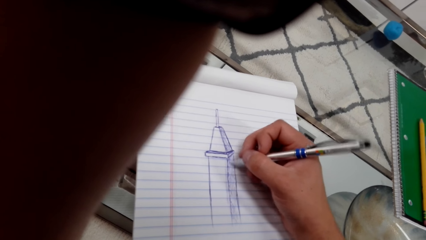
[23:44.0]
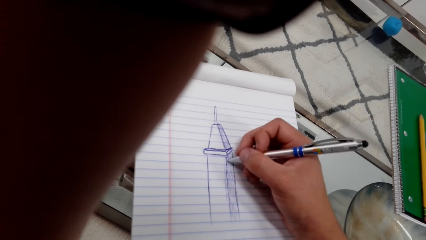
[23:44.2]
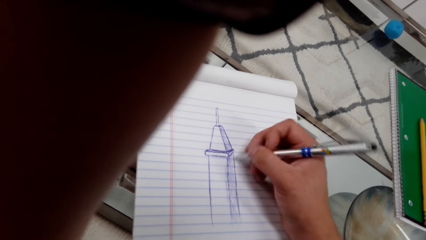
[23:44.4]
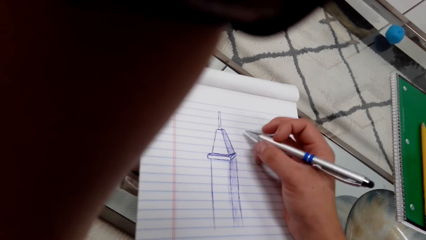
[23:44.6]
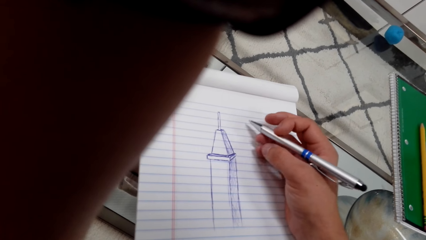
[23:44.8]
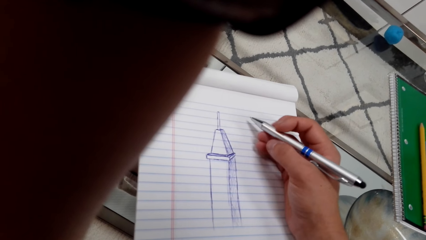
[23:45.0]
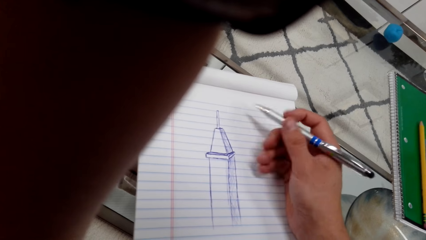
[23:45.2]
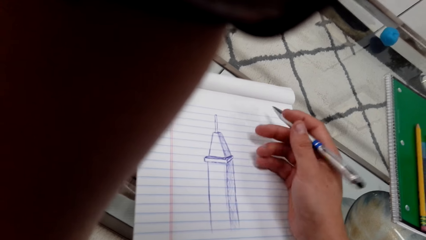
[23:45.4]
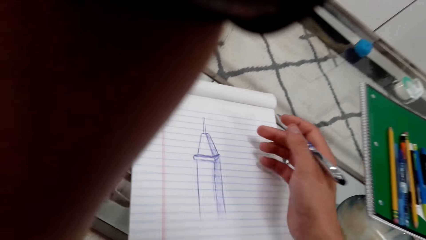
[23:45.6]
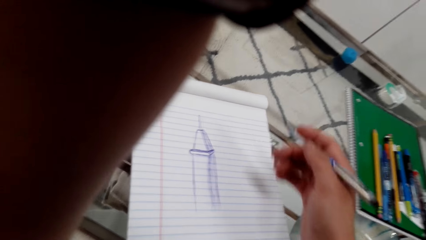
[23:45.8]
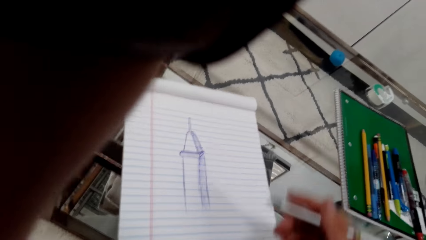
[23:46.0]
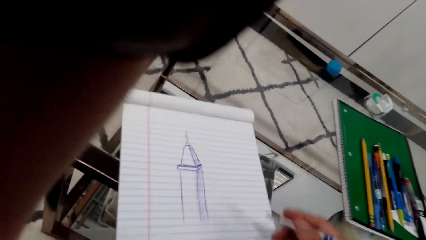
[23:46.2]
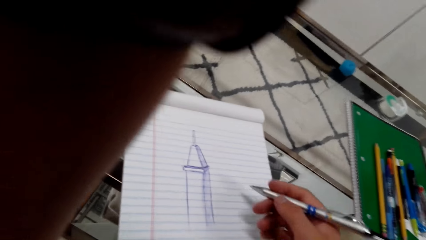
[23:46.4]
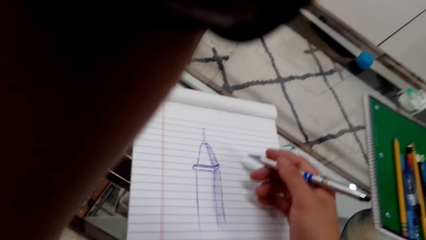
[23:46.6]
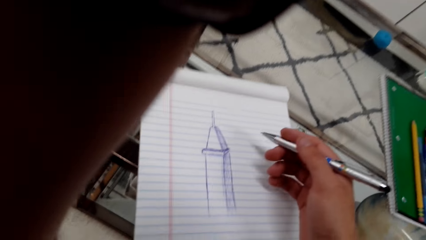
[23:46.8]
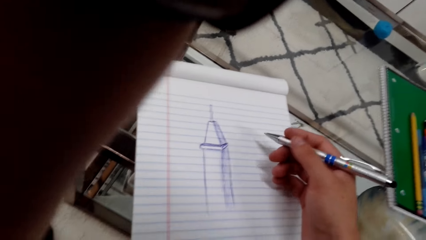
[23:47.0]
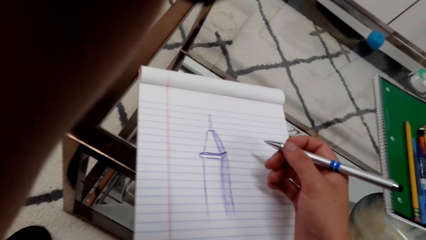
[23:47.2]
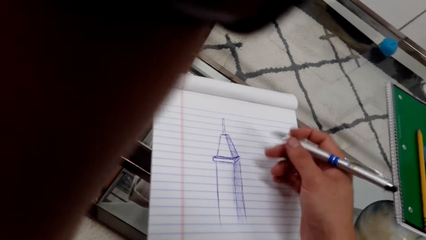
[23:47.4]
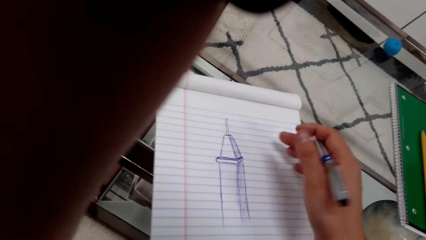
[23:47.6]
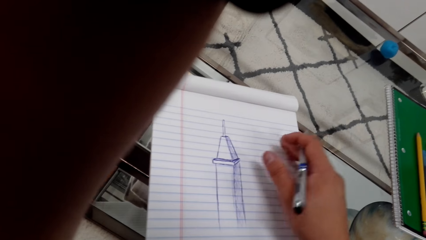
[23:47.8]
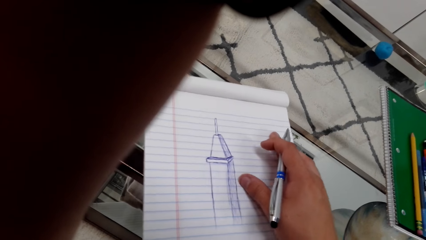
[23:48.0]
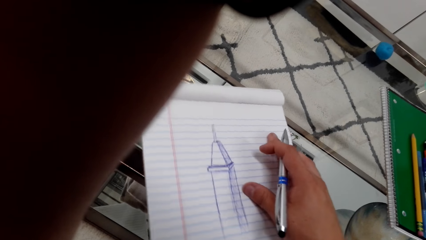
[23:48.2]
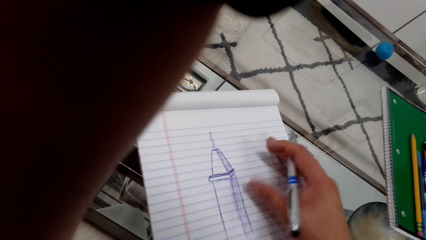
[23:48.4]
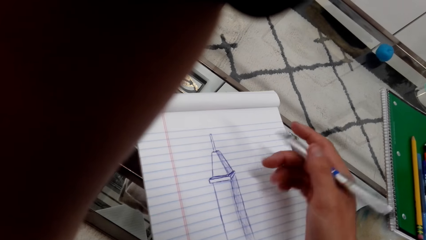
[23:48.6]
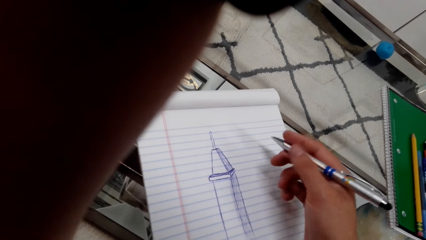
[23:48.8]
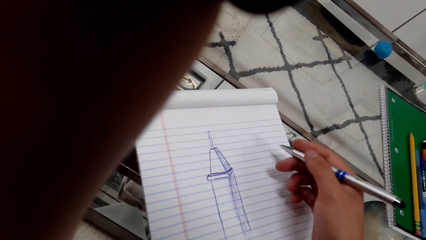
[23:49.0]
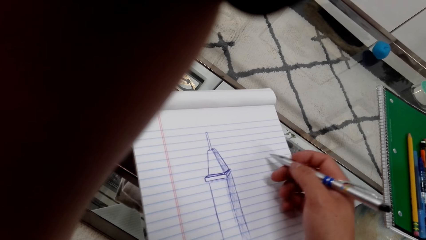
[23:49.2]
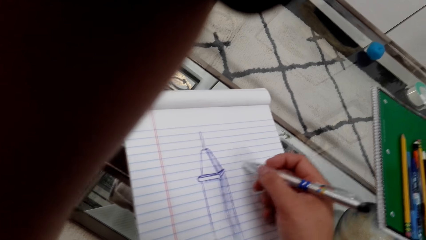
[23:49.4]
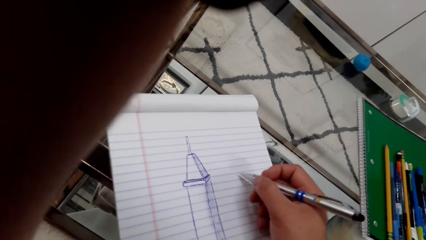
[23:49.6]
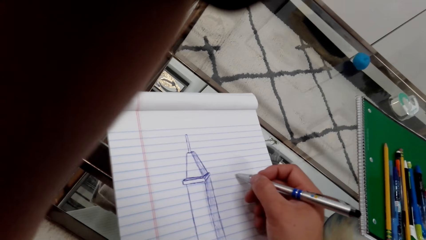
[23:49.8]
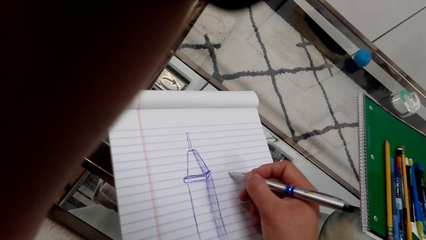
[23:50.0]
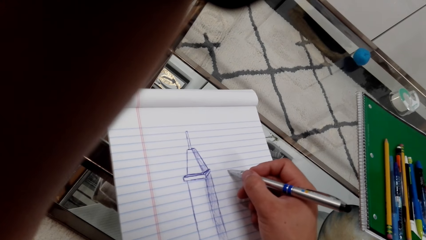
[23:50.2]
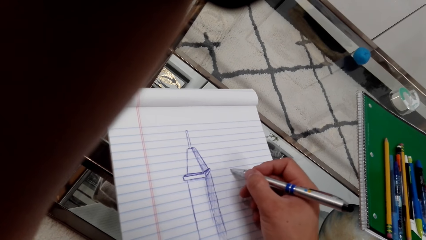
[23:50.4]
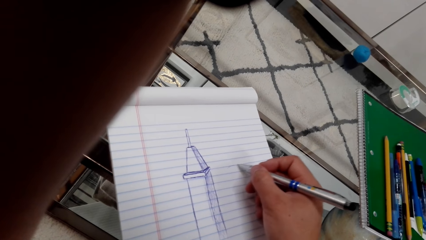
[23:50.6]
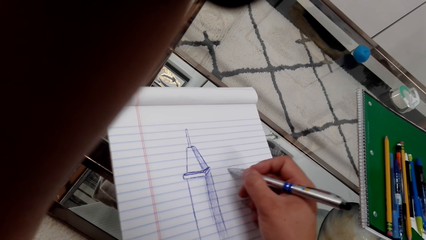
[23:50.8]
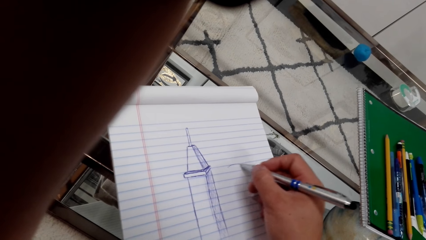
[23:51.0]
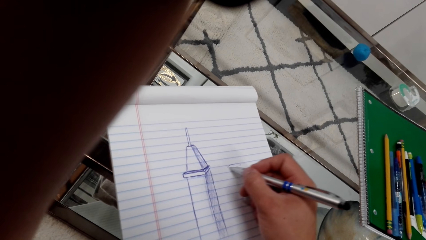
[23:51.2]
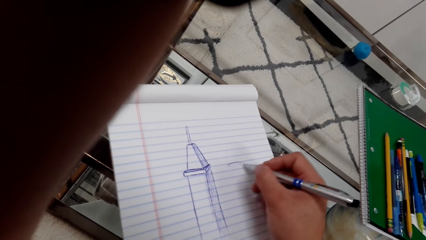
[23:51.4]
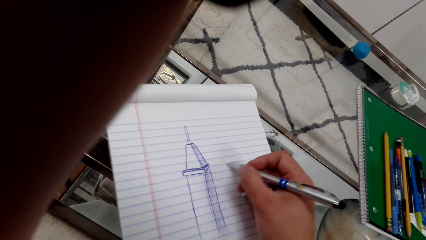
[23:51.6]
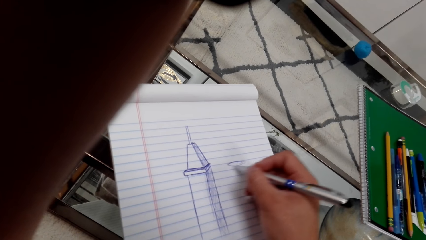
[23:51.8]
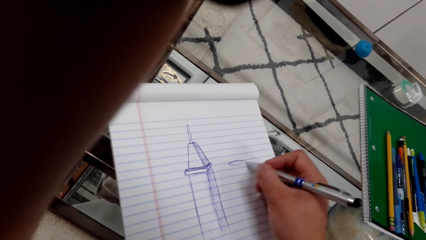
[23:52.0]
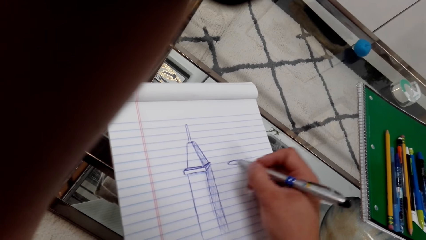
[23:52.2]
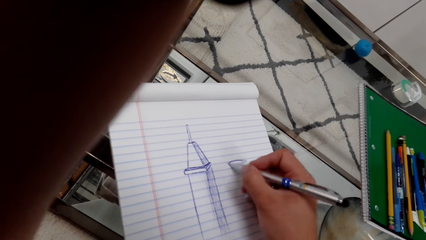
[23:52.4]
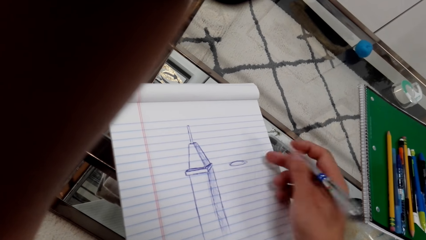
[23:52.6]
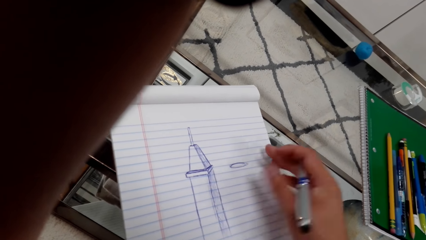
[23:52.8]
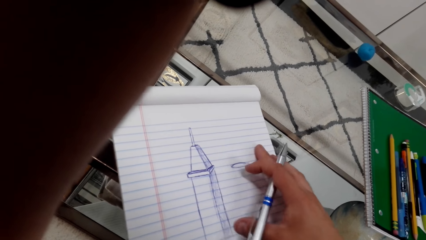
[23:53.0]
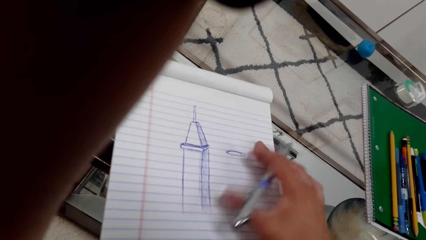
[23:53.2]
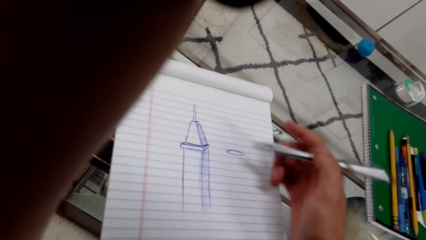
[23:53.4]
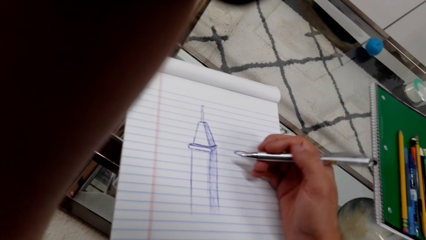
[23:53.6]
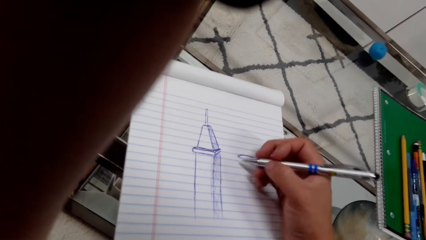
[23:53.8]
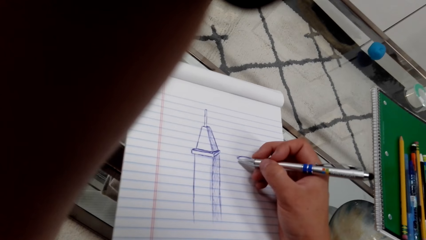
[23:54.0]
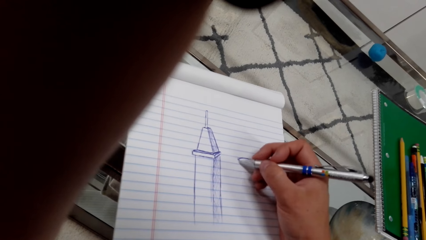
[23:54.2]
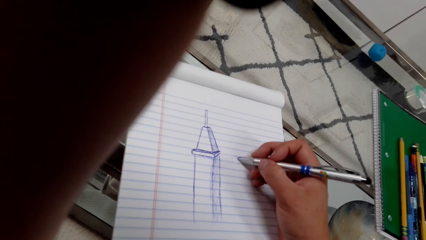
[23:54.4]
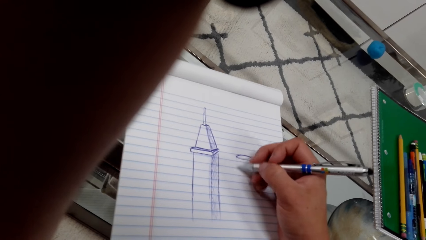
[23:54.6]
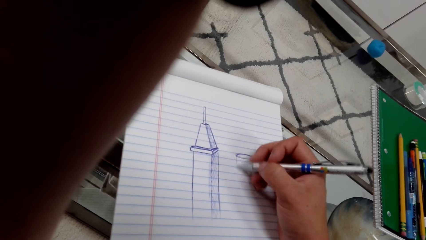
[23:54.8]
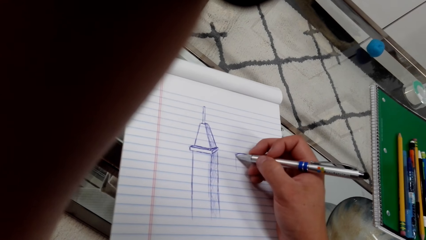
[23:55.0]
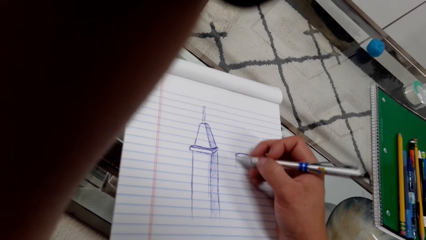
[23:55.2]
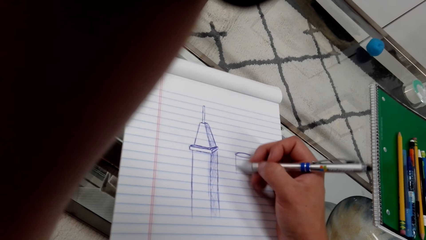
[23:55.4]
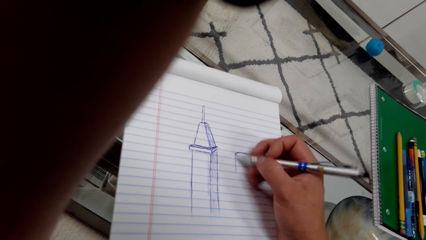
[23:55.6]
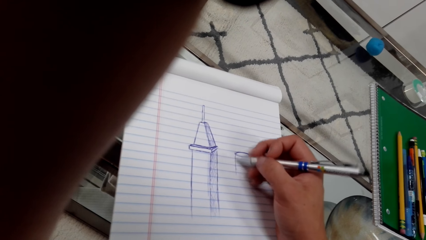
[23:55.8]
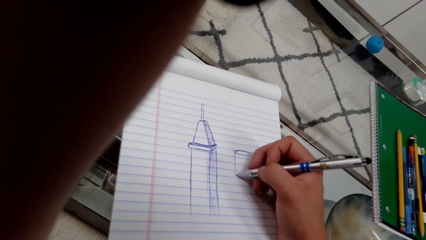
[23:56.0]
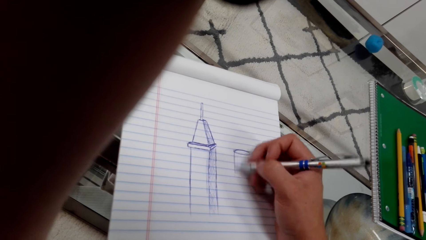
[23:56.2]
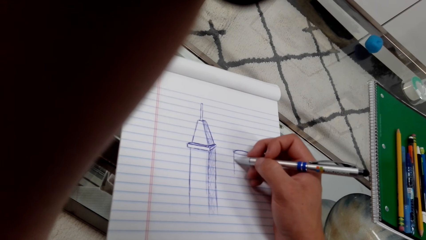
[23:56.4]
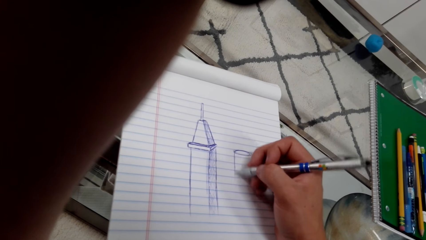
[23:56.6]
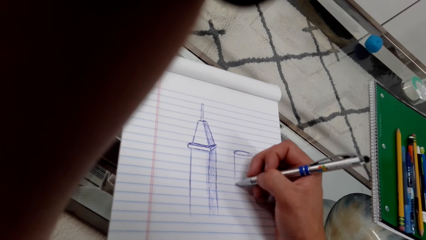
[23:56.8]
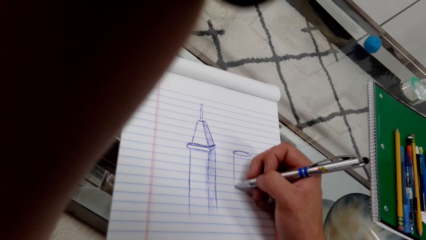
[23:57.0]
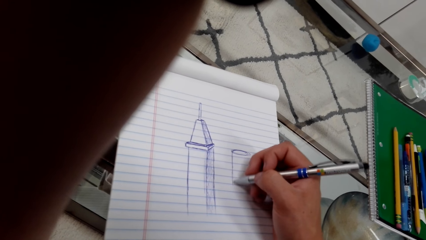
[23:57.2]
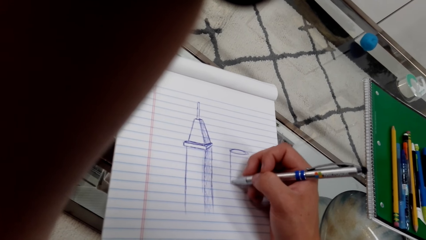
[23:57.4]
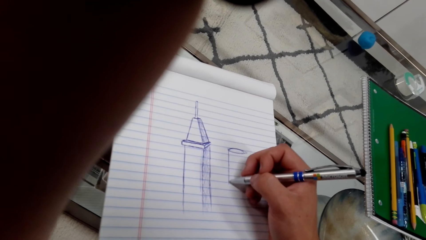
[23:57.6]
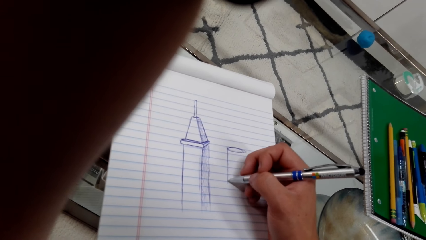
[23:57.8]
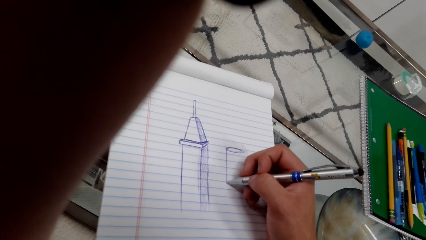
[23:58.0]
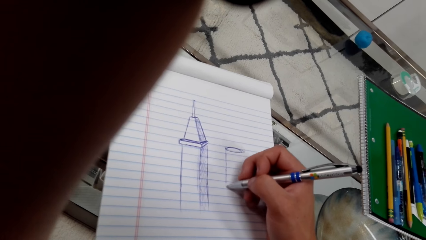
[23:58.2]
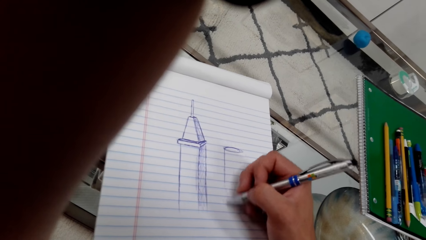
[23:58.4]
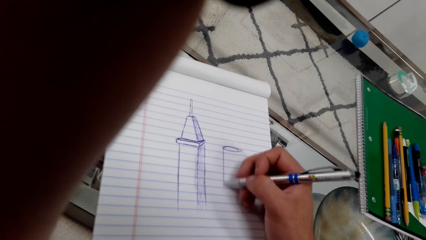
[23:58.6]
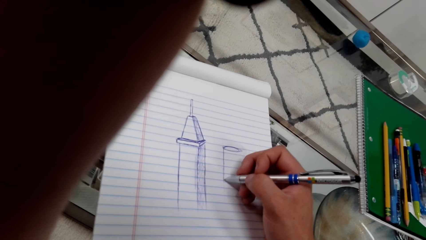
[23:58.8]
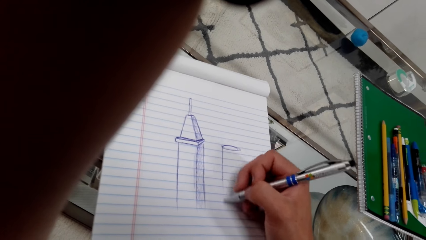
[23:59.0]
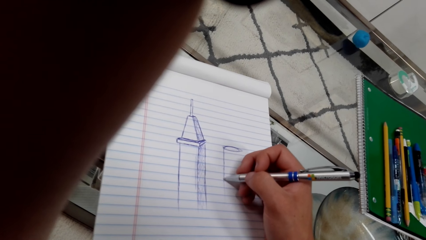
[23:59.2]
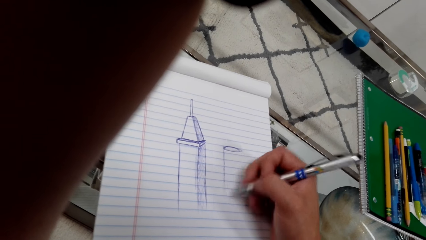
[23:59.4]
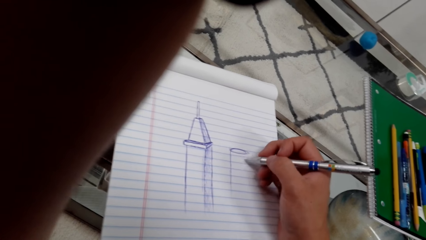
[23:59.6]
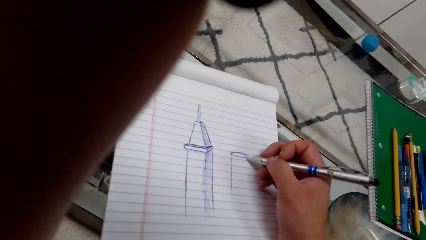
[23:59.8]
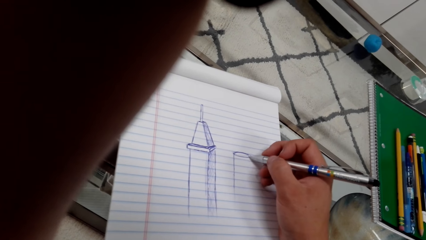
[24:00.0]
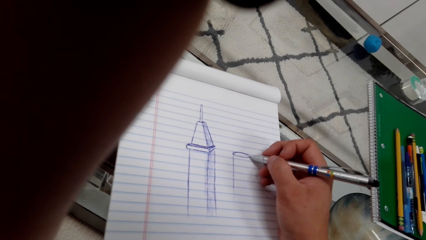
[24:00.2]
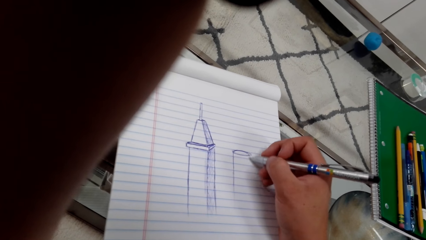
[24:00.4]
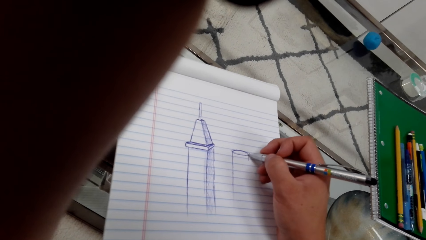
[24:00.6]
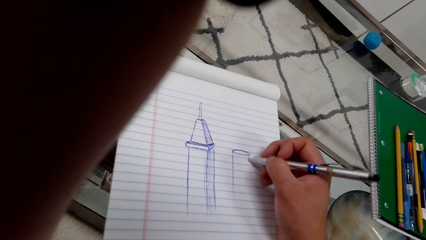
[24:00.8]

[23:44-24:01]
The camera wearer moves a book. They draw on the book with a pen. They move the book. They draw on the book with a ballpoint pen.
